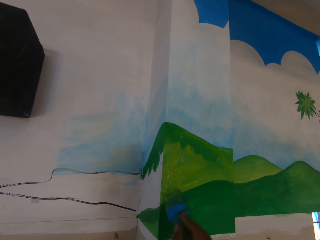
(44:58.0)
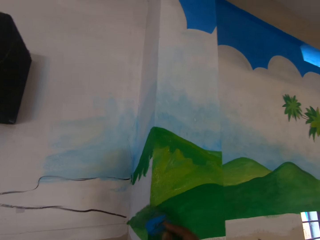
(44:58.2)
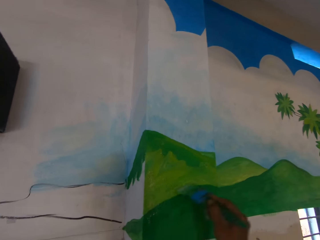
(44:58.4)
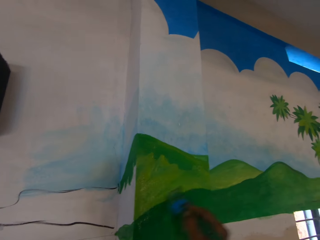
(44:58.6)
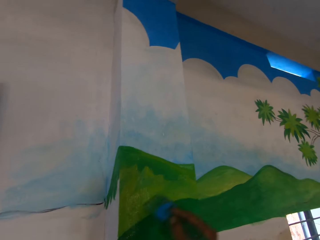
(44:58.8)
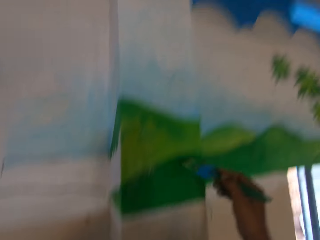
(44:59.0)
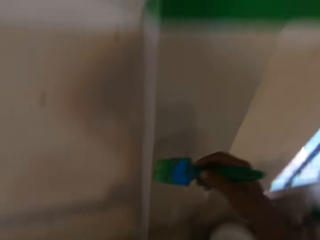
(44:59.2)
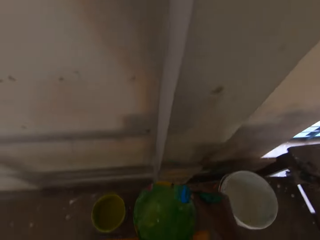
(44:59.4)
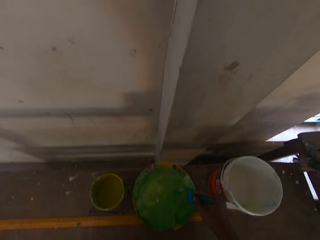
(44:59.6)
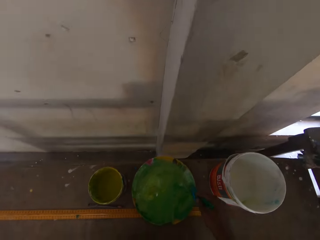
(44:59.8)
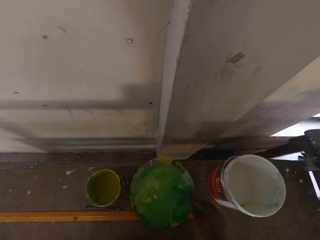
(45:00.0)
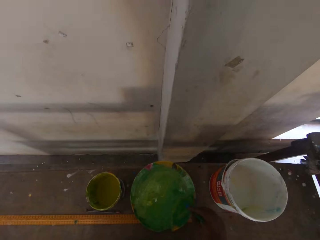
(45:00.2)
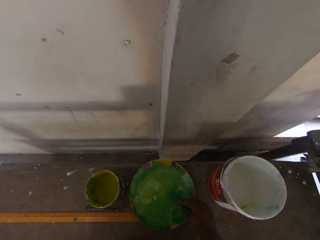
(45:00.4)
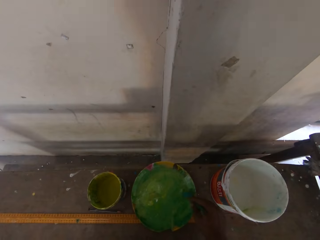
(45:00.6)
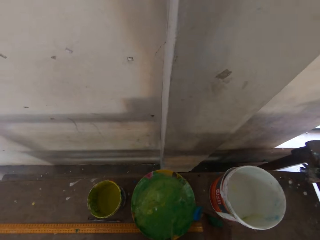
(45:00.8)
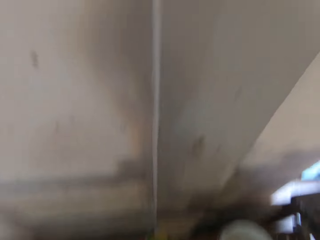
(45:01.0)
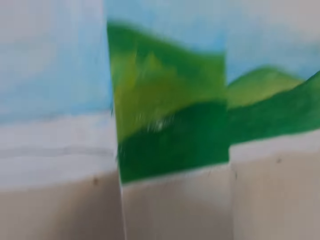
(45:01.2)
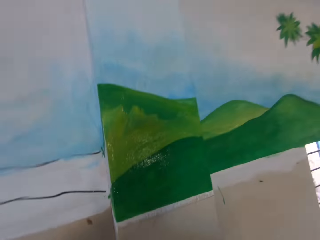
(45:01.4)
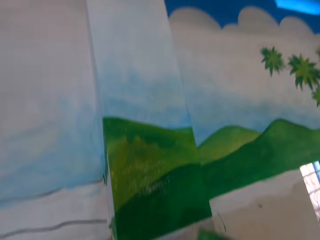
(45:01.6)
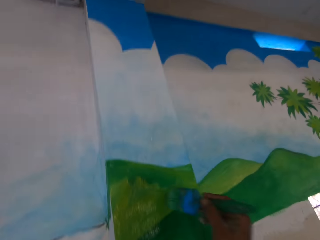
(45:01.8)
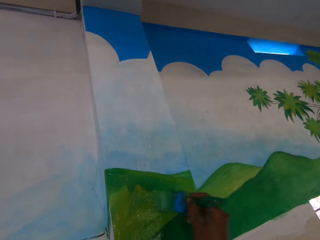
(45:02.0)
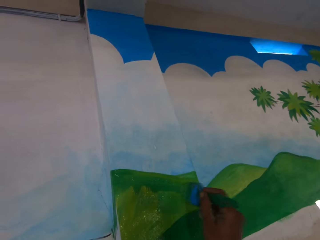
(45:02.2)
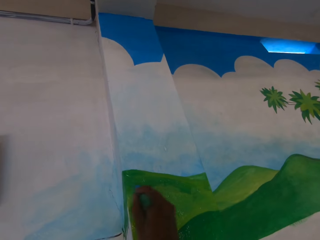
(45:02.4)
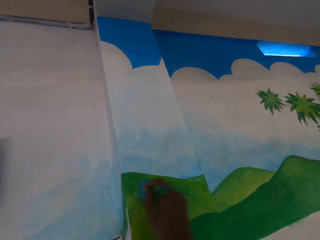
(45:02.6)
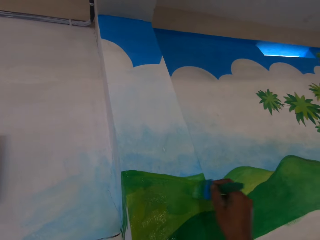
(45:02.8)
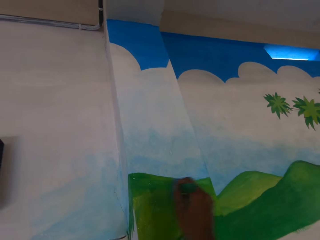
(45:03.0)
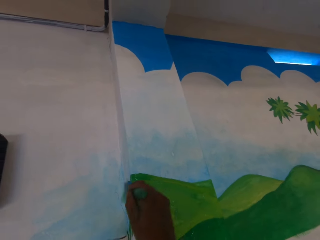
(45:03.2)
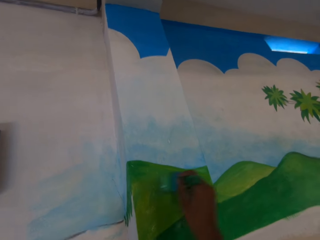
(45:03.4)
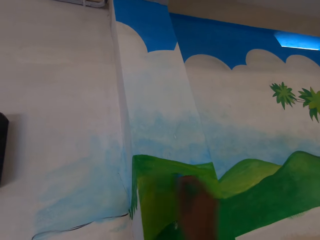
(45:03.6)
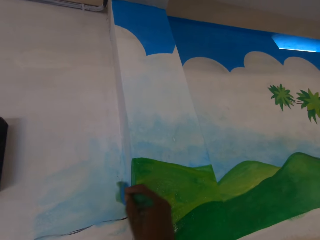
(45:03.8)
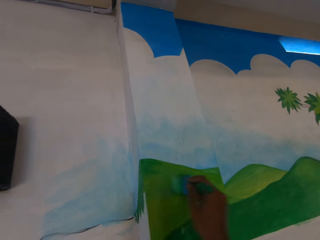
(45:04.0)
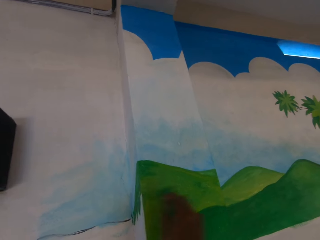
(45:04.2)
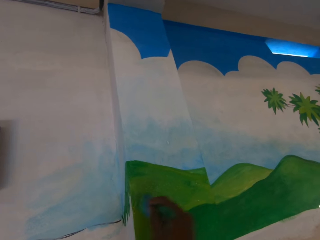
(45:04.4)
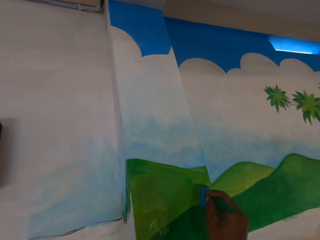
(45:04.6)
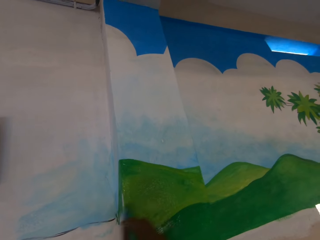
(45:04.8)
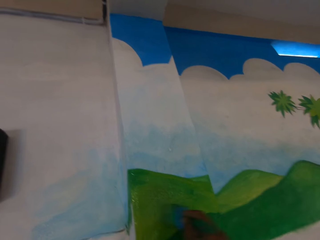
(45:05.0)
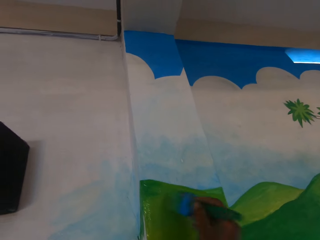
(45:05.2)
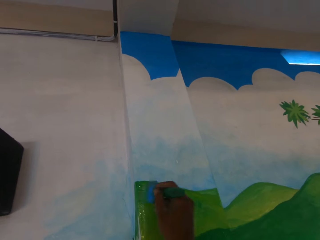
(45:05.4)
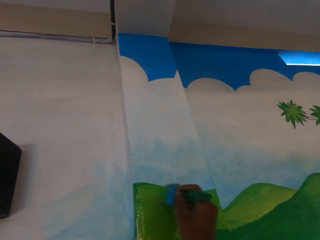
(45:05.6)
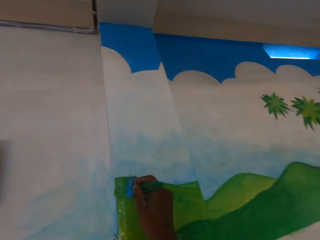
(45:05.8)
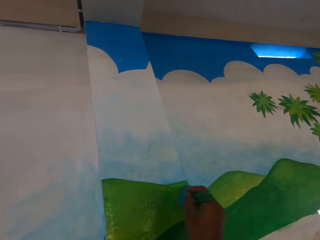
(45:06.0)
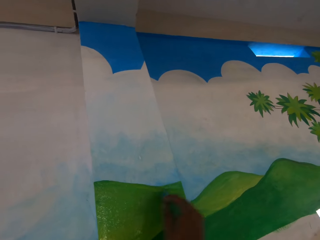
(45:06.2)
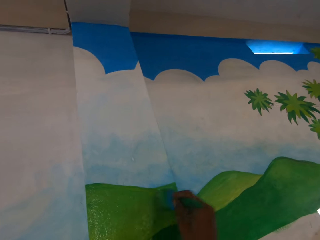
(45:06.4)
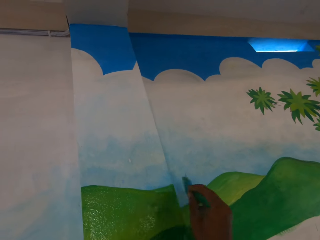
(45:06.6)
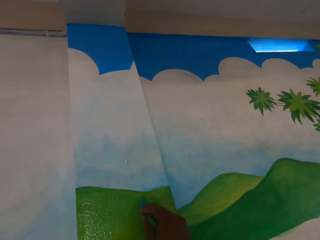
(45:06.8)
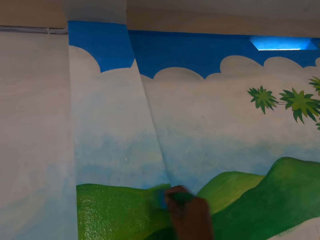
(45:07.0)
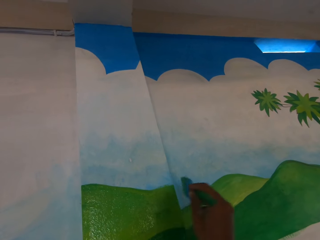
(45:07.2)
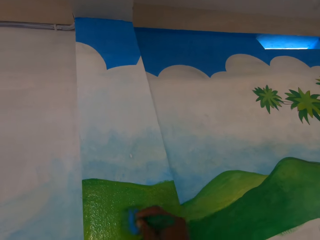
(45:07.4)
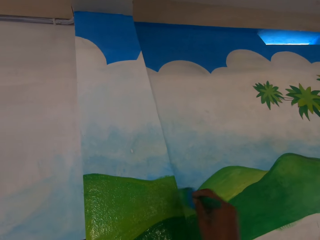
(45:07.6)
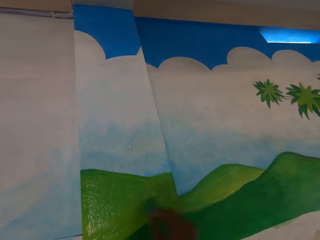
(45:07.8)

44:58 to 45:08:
The camera wearer dips the paintbrush into the green paint on the painting plate with his right hand. He paints the wall with the paintbrush in his right hand.

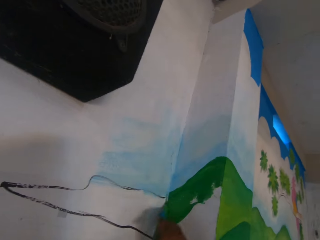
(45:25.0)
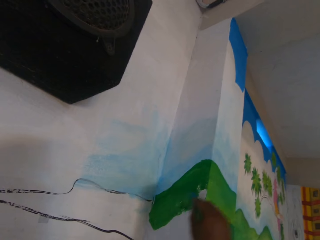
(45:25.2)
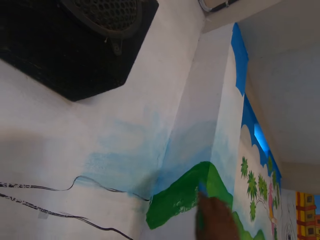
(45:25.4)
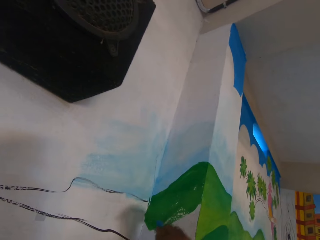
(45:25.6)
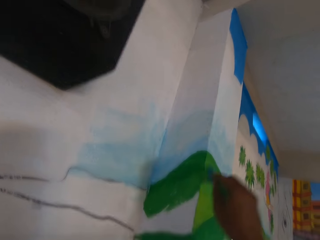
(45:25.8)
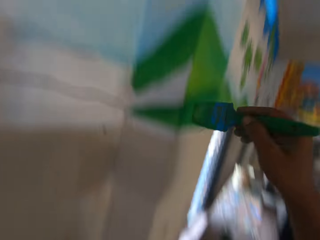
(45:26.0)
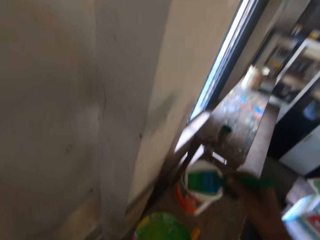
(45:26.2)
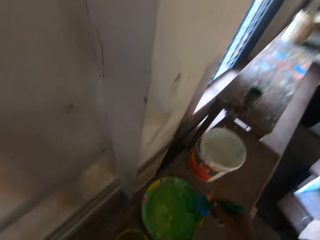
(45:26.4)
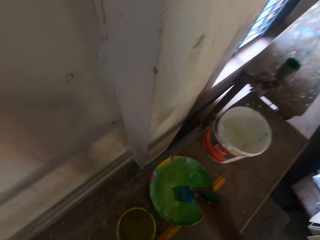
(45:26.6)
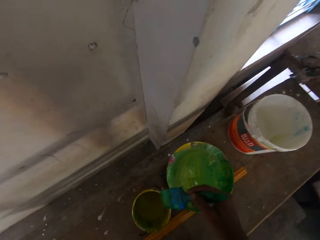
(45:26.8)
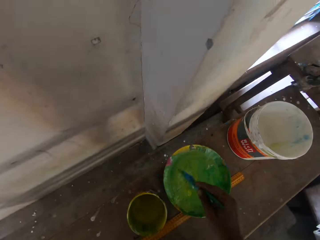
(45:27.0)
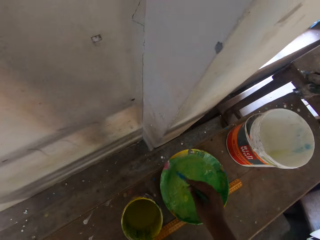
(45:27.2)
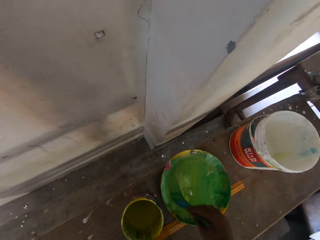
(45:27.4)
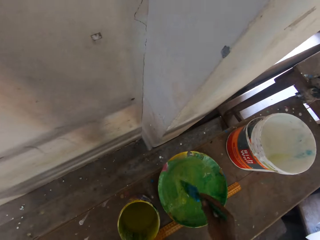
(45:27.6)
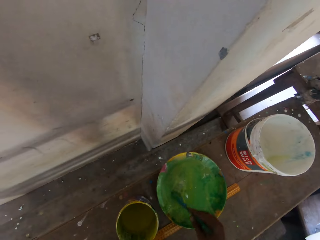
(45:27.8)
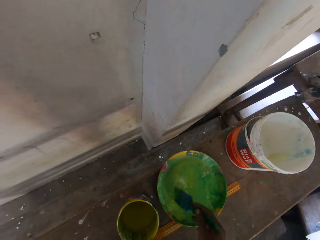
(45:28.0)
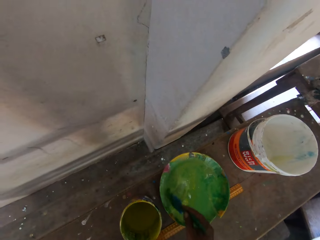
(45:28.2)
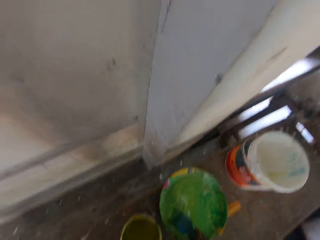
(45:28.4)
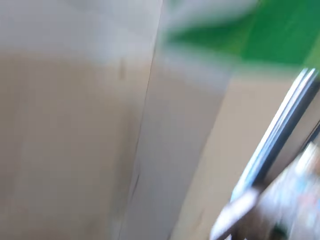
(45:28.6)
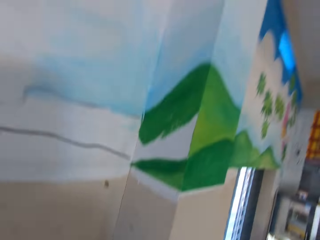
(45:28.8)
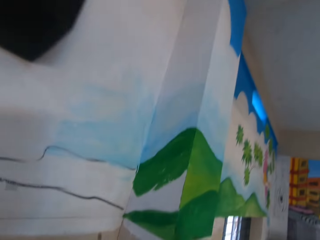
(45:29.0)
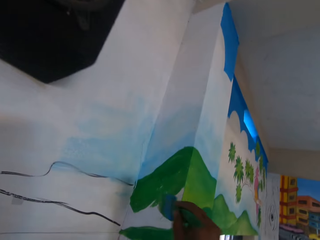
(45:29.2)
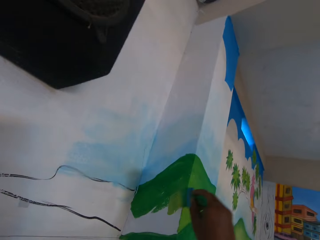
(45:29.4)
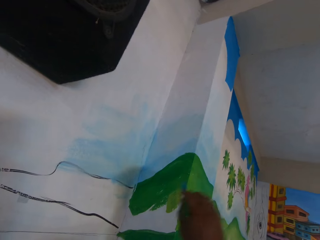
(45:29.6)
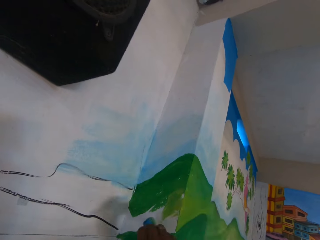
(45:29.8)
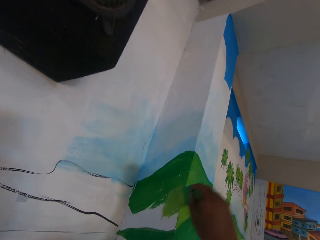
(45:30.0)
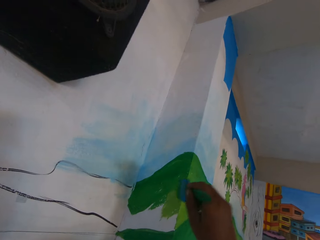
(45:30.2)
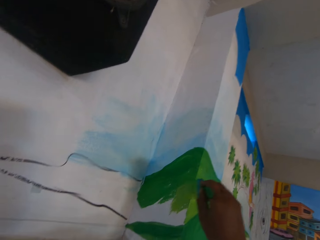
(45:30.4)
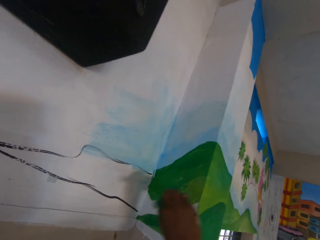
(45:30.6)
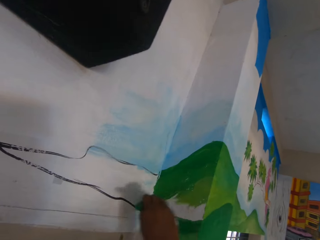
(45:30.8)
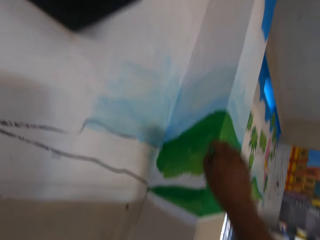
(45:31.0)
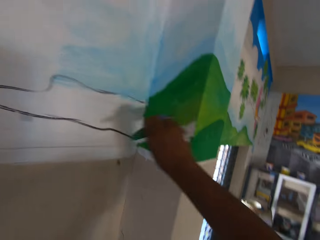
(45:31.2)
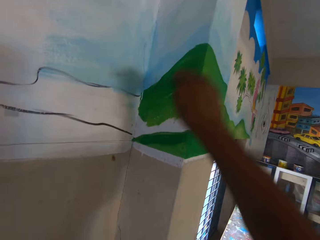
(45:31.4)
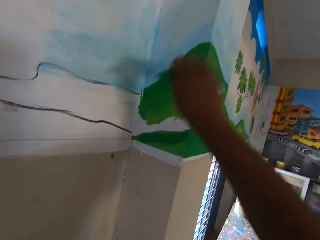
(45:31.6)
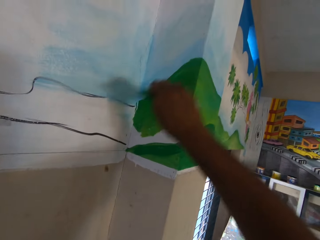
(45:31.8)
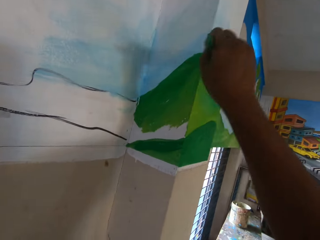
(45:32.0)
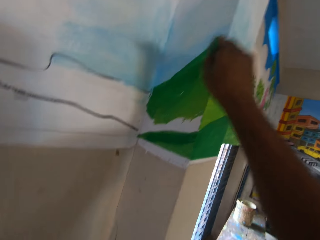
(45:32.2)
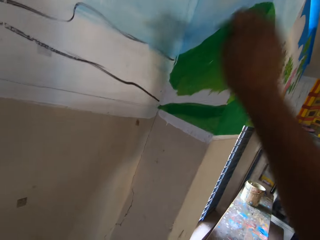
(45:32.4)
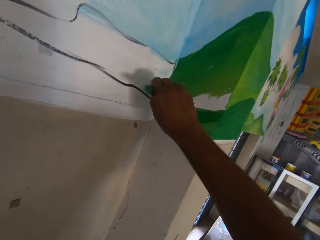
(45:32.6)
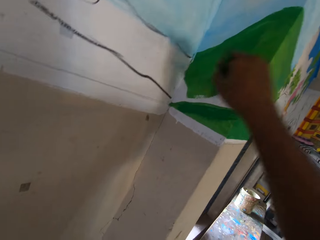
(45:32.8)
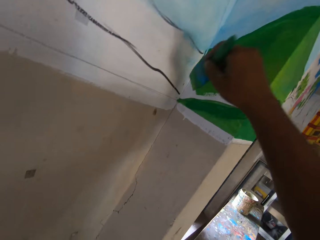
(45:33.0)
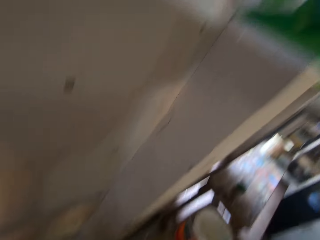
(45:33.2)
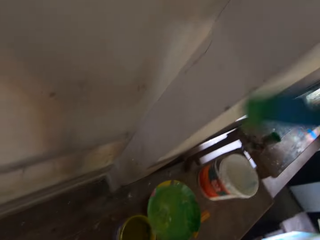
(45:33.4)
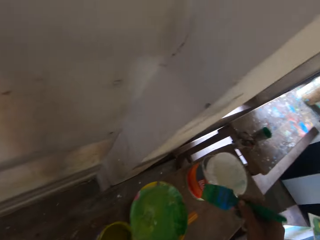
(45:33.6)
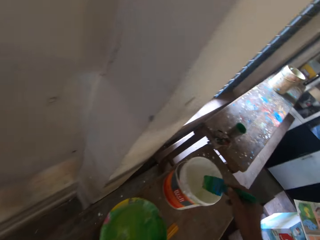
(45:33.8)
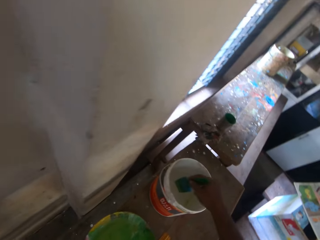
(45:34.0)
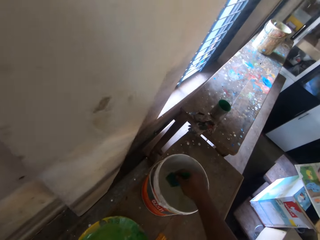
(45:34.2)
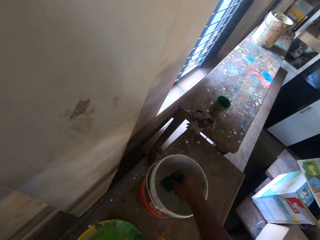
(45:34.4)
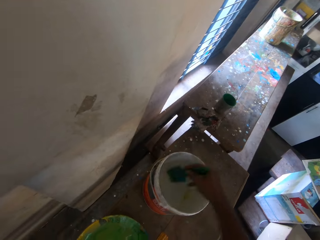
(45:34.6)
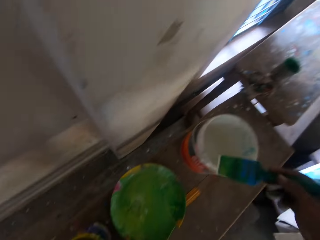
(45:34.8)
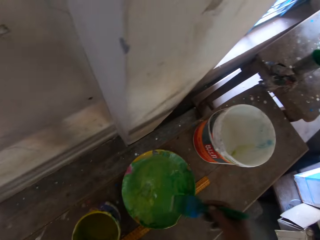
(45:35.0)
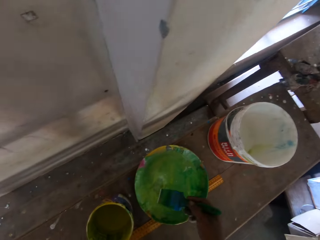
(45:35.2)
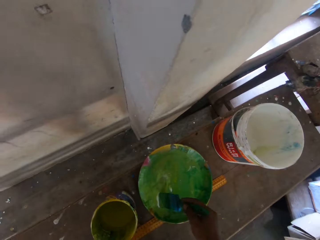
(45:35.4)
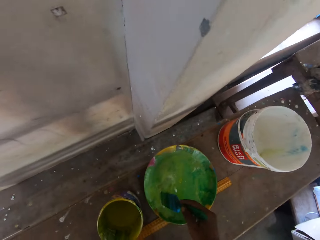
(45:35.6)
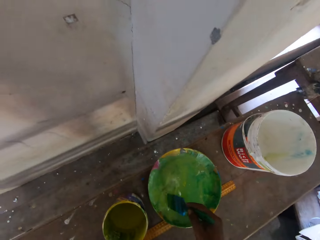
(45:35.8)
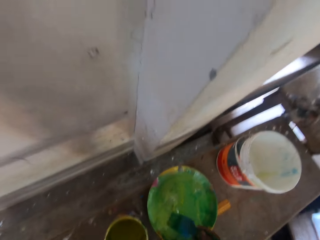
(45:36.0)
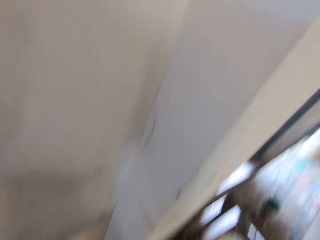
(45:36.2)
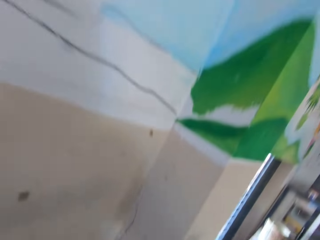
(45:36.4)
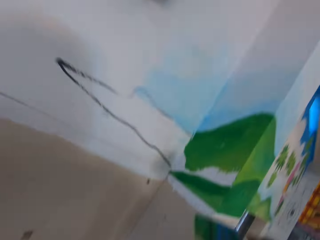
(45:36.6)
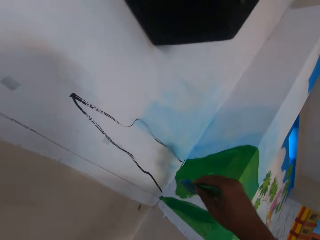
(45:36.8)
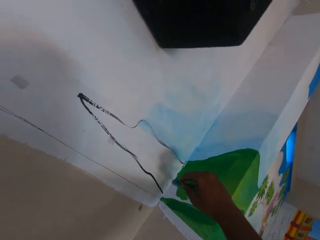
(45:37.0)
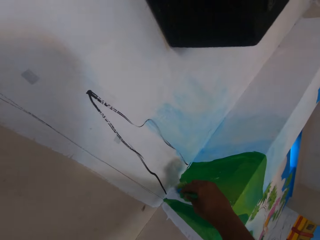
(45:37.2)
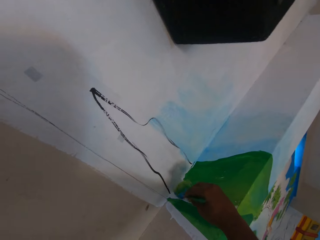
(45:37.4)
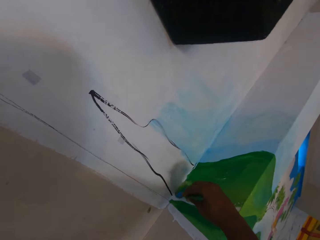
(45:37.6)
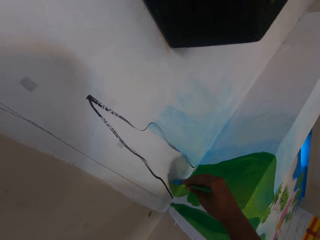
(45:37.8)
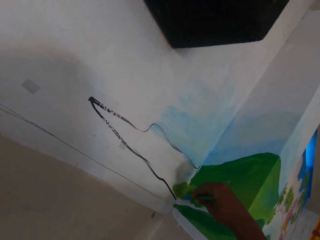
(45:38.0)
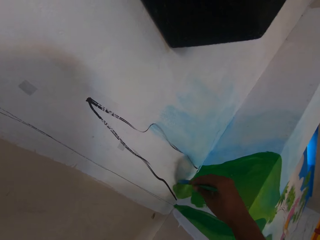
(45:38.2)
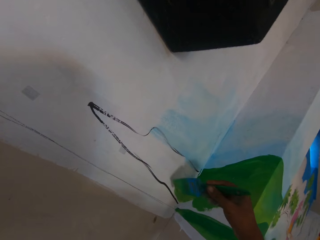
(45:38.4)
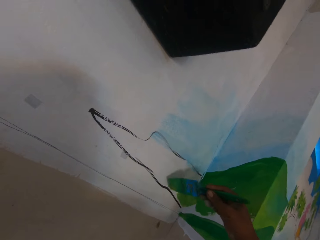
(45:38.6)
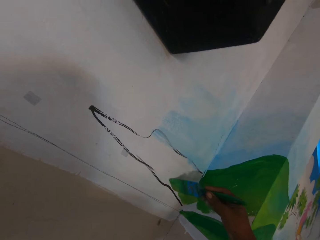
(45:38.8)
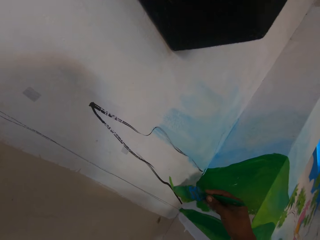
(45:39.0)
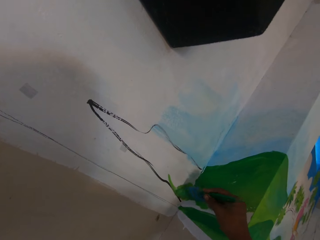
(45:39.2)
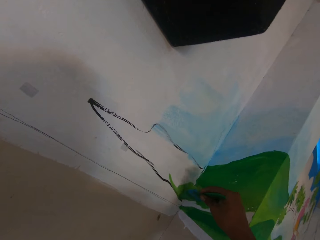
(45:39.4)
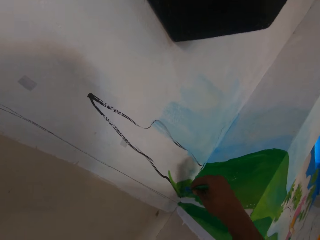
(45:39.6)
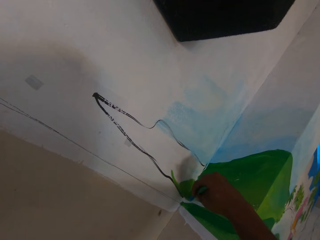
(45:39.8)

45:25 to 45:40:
The camera wearer applies some paint from the paint bowl on the brush in his right hand. He paints the wall with the brush in his right hand. He applies some paint from a white paint bucket on the workbench on the brush in his right hand. He applies some paint from the paint bowl on the brush in his right hand. He paints an image on the wall with the brush in his right hand.
